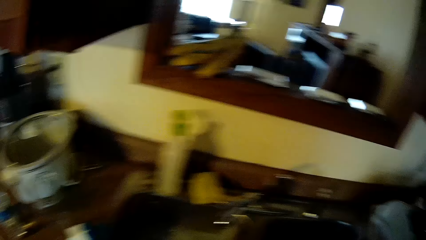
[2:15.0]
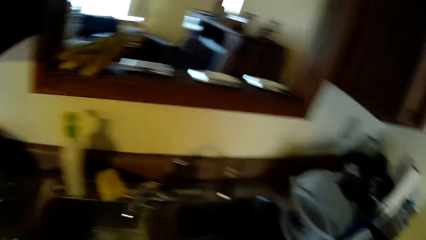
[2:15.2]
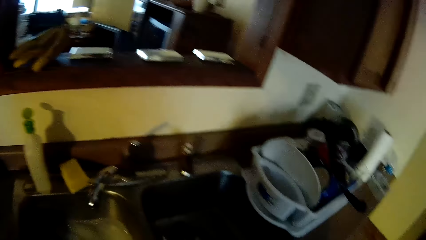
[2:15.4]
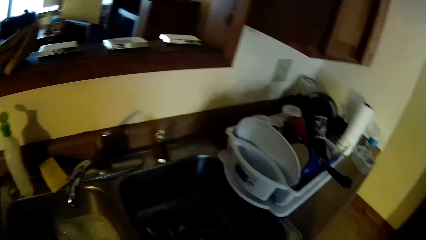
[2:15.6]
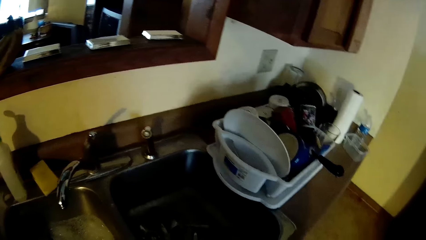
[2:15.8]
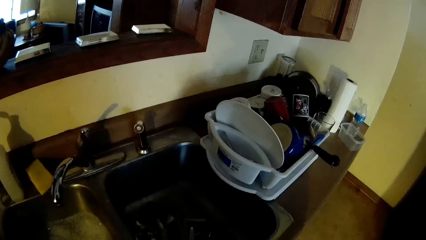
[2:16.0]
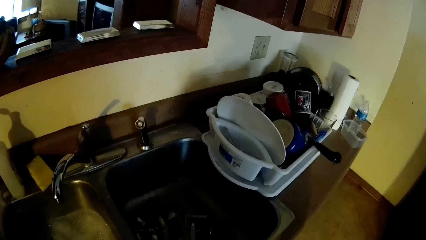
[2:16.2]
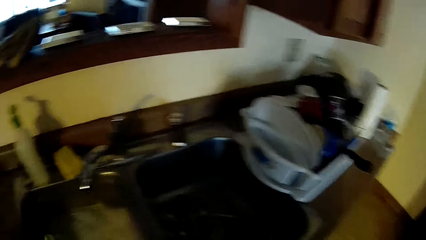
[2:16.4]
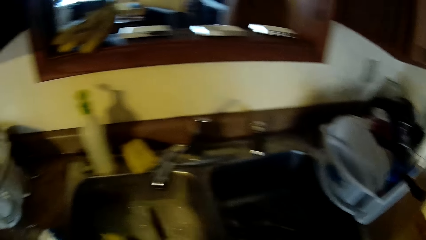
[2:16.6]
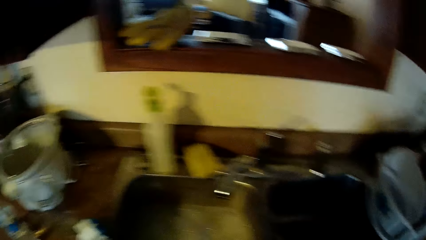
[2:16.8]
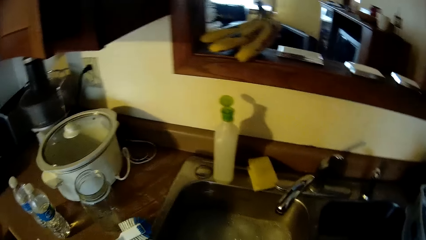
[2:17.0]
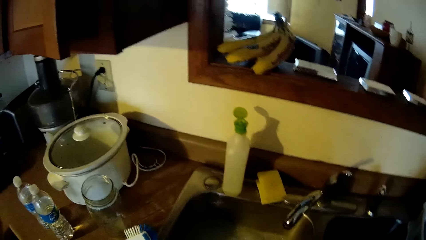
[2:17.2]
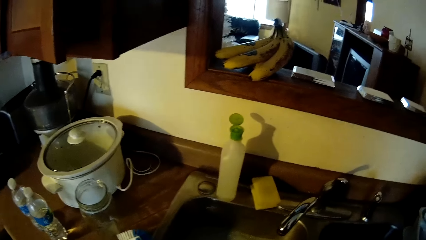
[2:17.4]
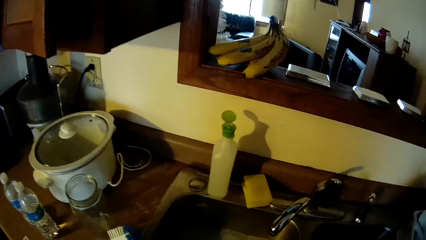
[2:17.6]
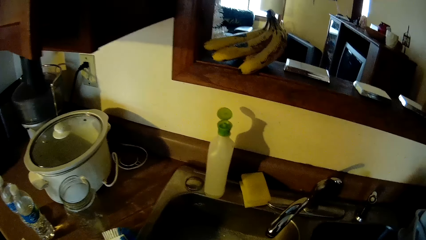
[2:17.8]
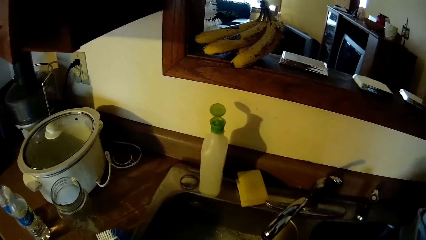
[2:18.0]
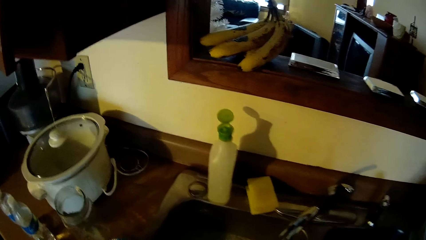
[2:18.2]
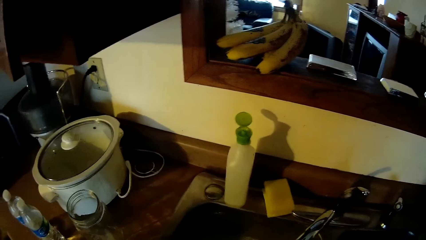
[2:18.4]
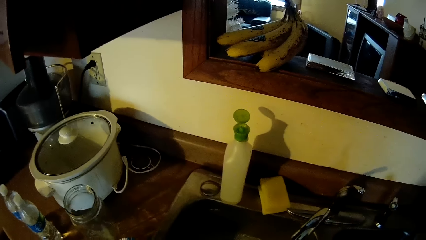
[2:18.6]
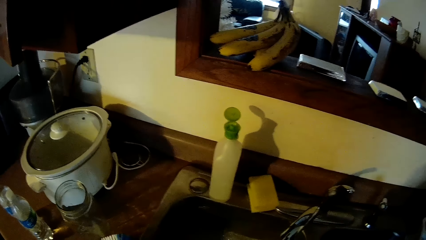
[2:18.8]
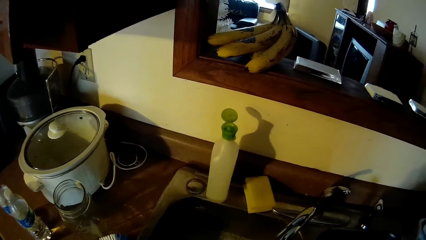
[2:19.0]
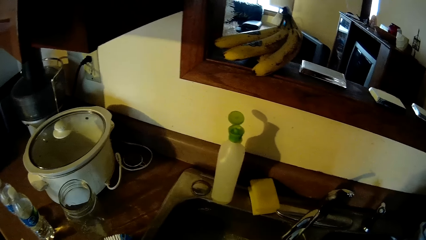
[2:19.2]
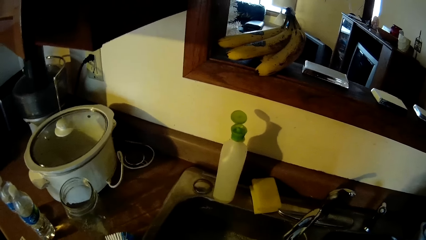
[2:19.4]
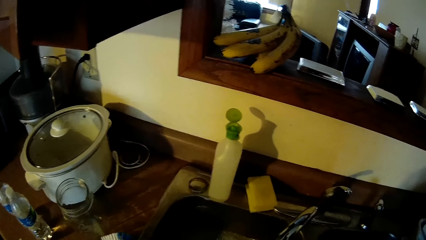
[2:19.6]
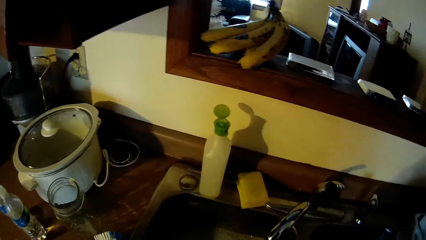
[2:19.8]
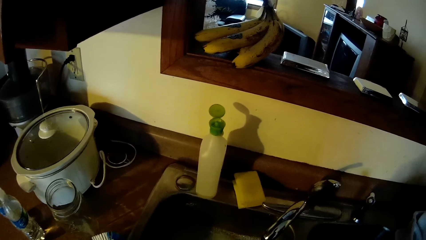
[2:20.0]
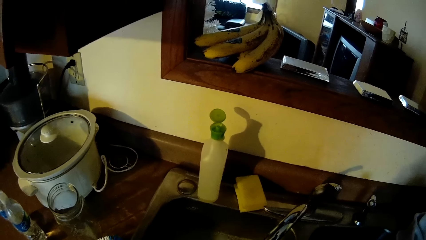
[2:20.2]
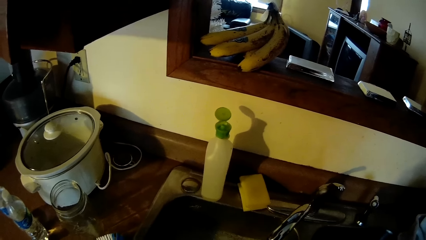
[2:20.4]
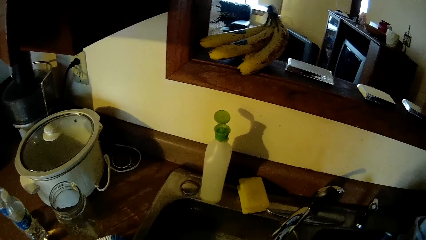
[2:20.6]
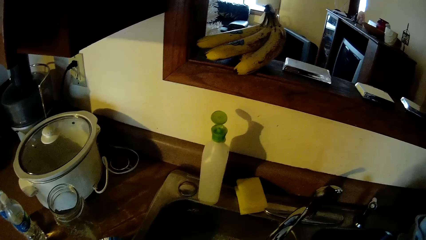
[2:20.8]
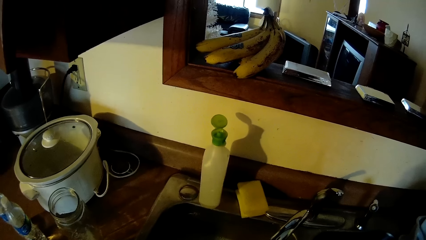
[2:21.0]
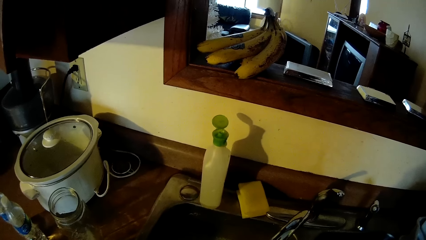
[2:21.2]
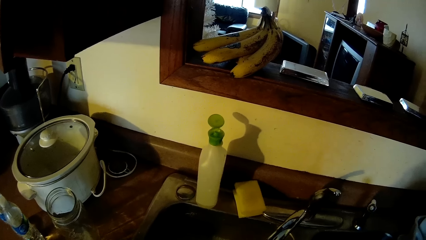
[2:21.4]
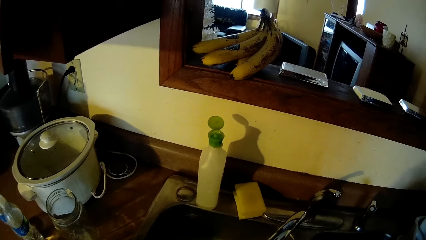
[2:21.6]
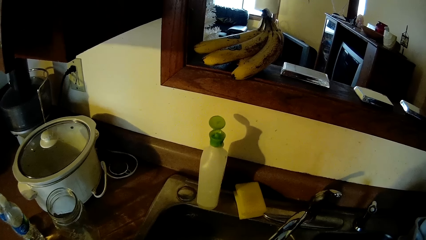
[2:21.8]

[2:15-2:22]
The camera wearer holds a knife with her right hand.

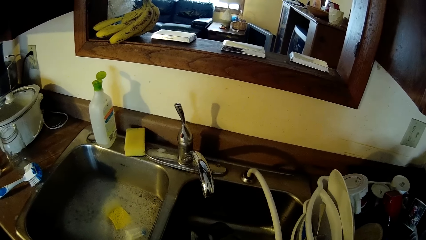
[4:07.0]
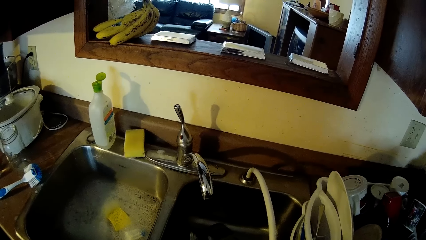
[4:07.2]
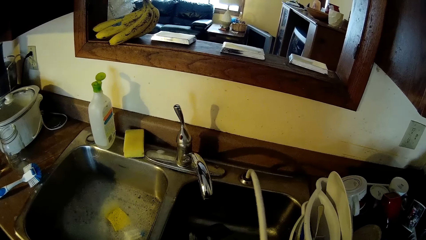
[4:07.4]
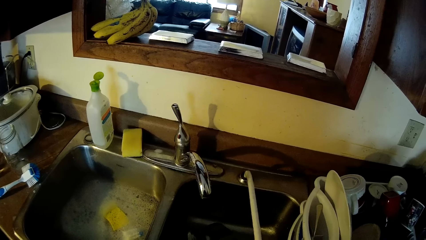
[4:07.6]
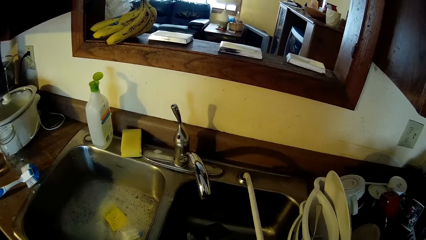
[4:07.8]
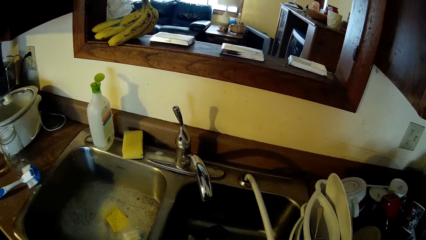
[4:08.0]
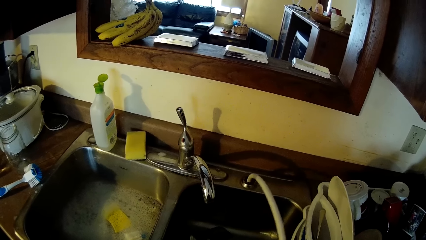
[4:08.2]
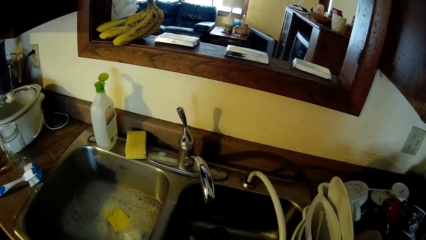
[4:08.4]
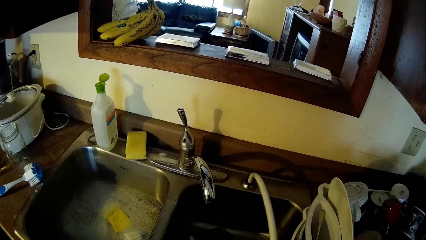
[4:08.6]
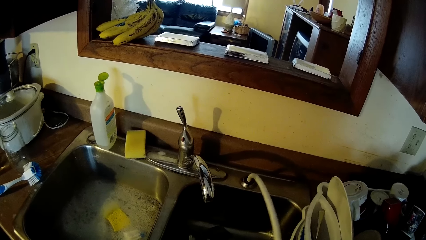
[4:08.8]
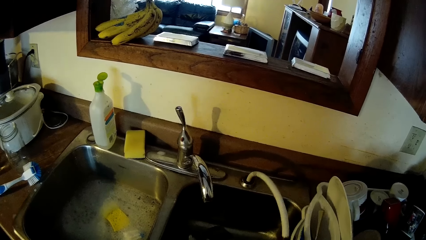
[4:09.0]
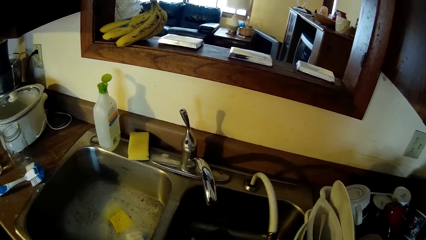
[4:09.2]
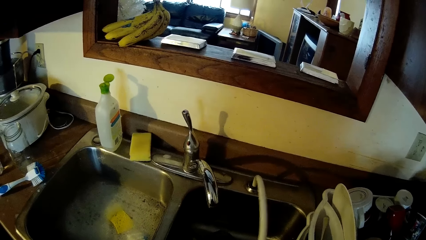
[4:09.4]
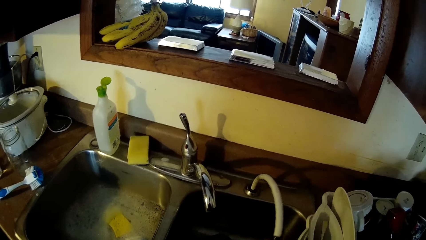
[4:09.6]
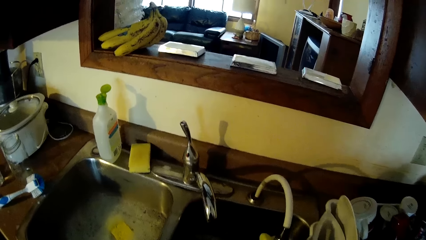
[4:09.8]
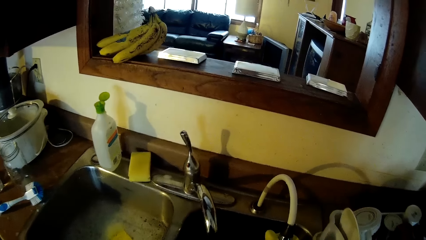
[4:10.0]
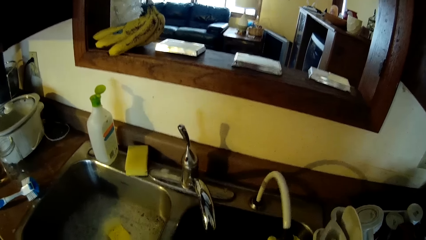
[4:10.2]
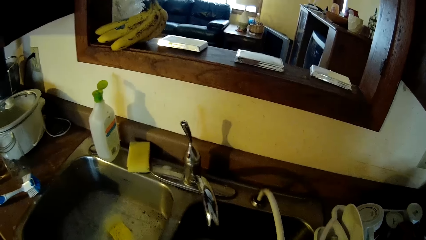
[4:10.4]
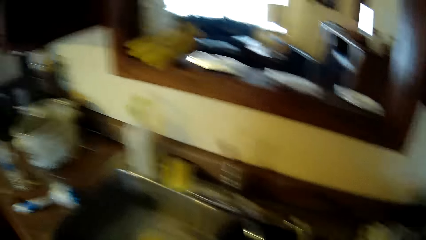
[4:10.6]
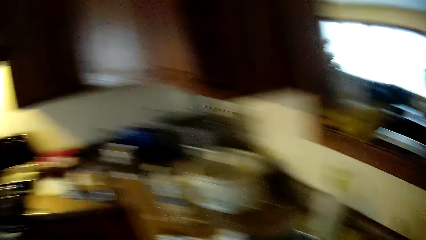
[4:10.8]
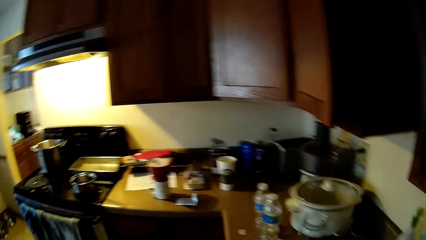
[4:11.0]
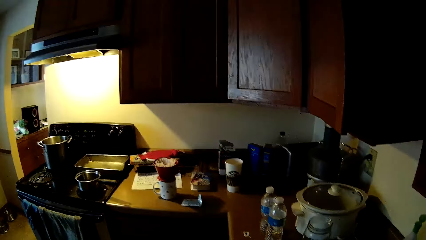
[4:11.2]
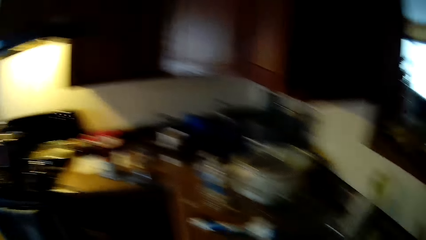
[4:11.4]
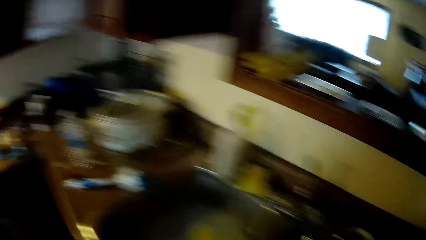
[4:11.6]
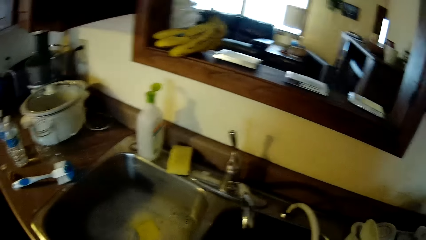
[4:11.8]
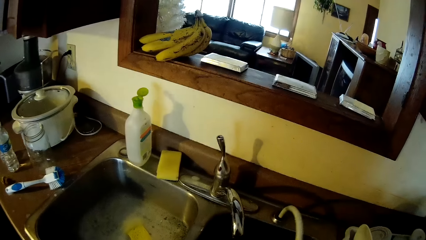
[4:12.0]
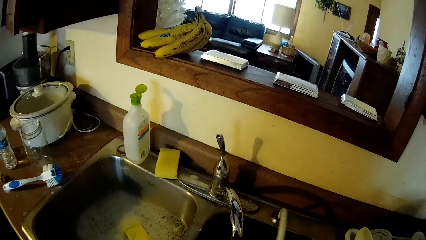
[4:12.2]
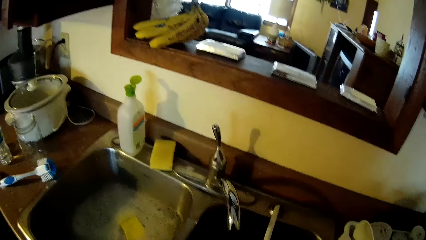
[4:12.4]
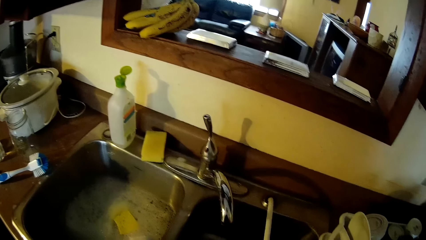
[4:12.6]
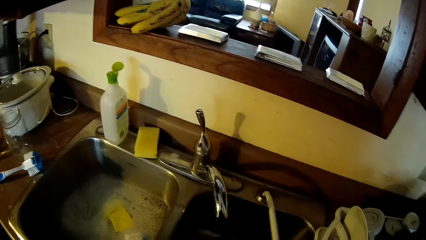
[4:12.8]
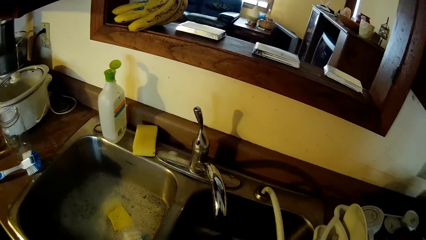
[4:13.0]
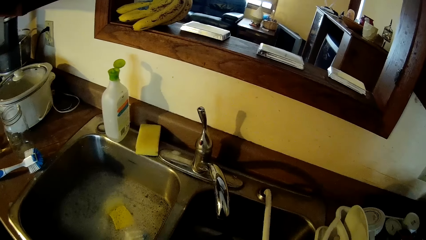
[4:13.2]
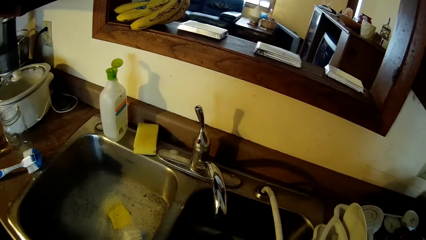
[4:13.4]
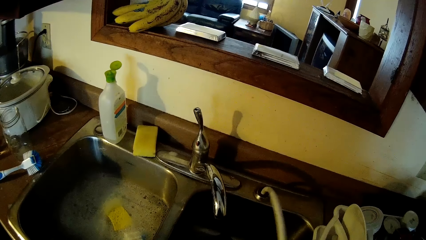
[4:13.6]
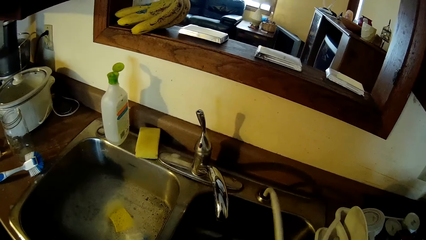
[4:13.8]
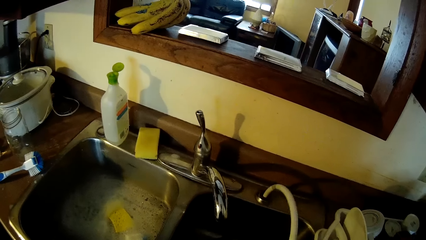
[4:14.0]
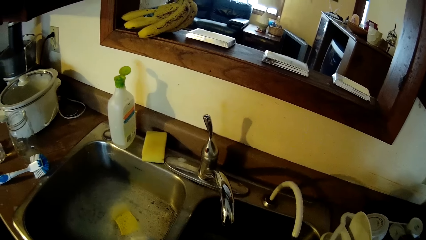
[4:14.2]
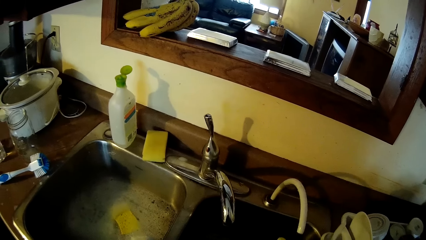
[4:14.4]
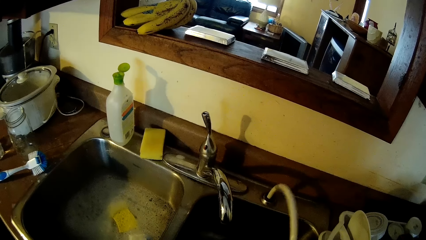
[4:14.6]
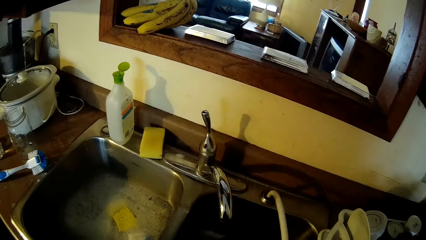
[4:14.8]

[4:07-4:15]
The camera wearer holds something. They look around. They hold something.
